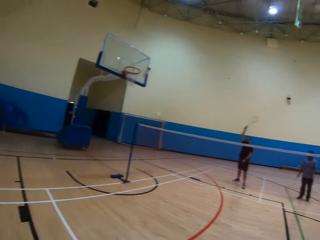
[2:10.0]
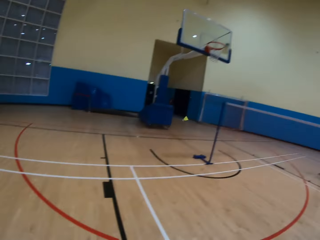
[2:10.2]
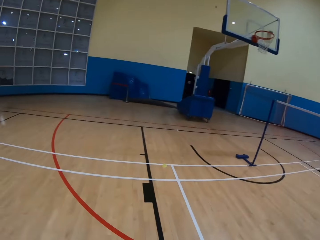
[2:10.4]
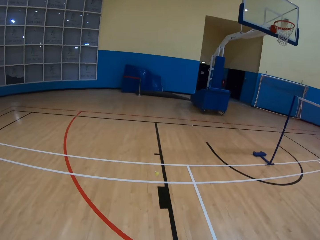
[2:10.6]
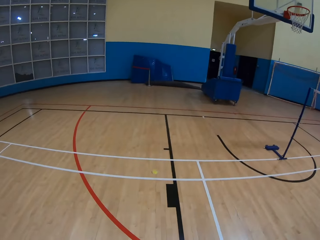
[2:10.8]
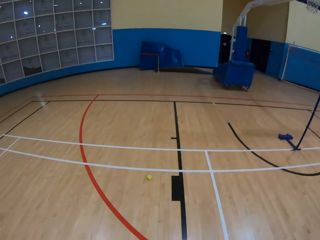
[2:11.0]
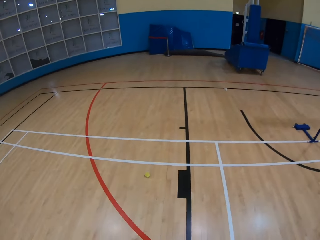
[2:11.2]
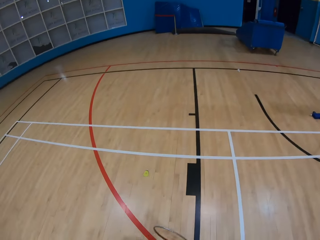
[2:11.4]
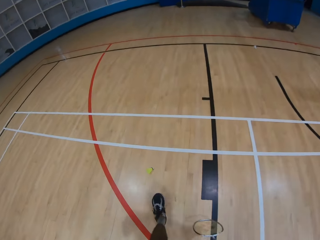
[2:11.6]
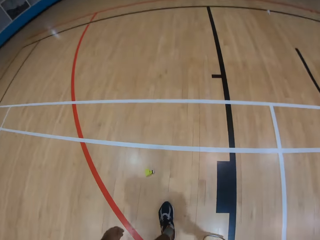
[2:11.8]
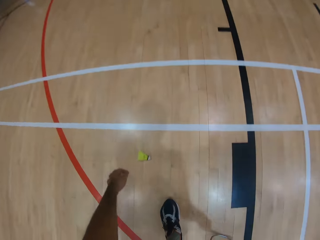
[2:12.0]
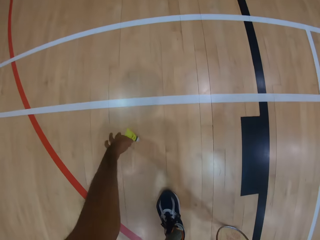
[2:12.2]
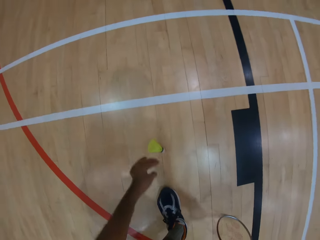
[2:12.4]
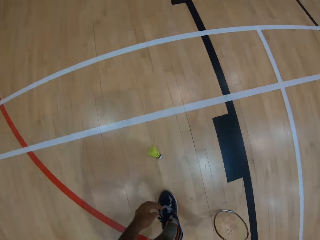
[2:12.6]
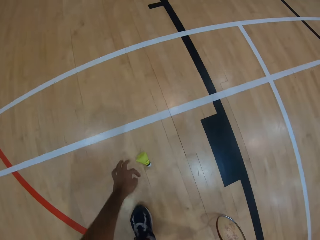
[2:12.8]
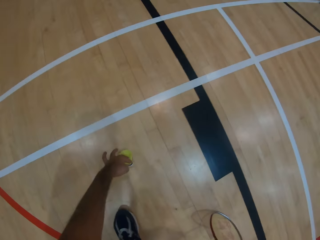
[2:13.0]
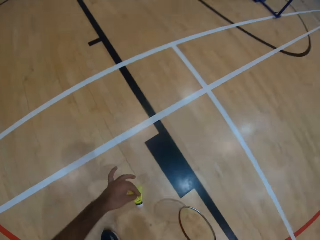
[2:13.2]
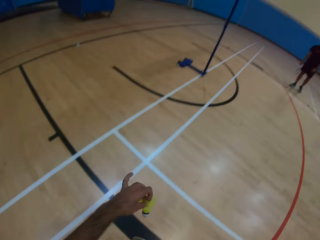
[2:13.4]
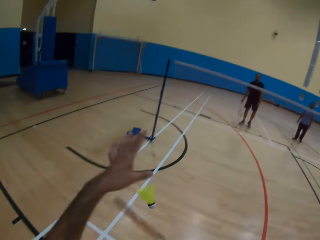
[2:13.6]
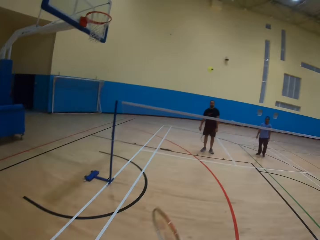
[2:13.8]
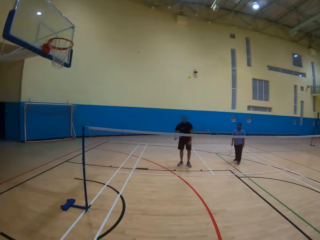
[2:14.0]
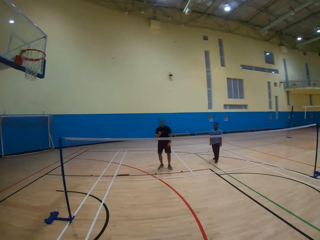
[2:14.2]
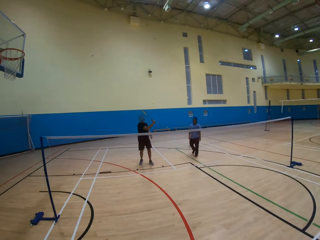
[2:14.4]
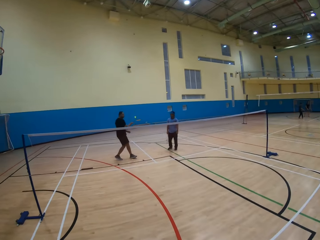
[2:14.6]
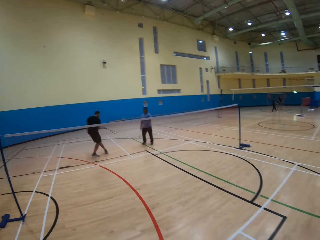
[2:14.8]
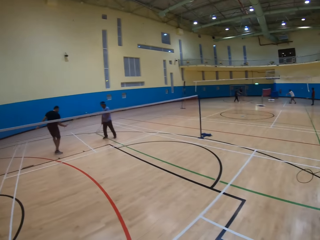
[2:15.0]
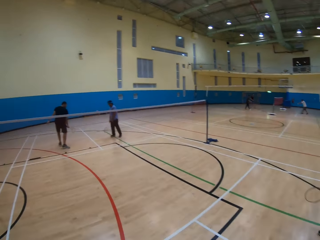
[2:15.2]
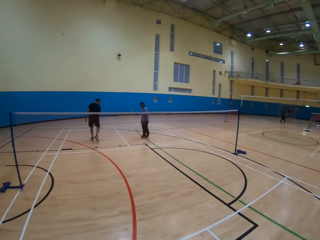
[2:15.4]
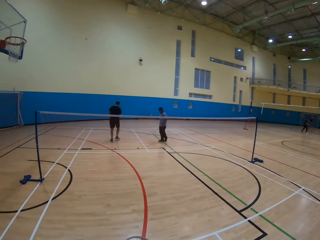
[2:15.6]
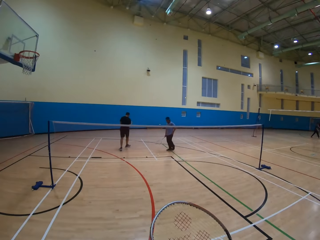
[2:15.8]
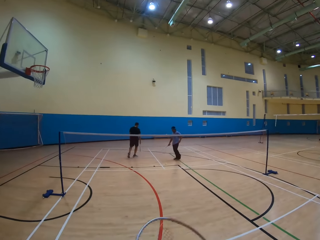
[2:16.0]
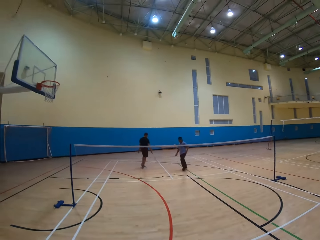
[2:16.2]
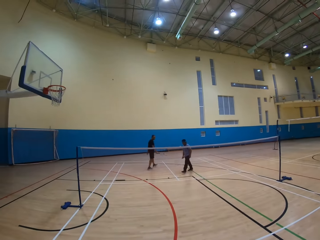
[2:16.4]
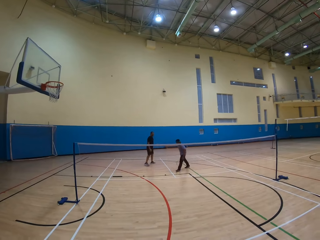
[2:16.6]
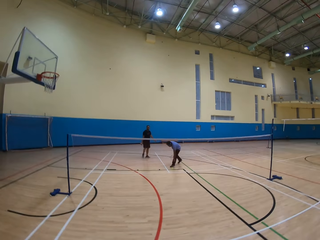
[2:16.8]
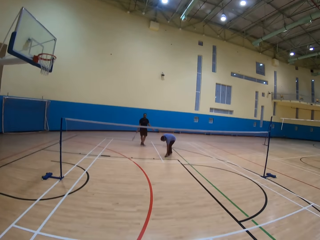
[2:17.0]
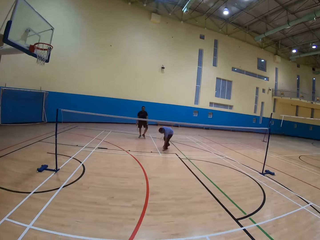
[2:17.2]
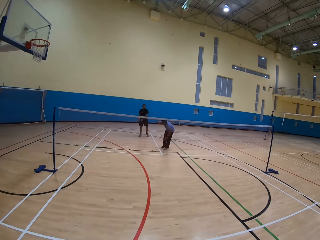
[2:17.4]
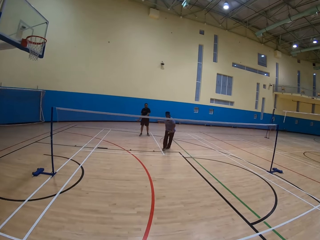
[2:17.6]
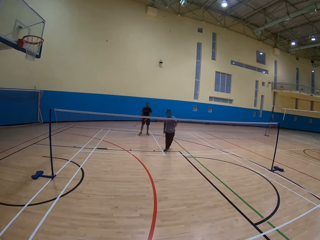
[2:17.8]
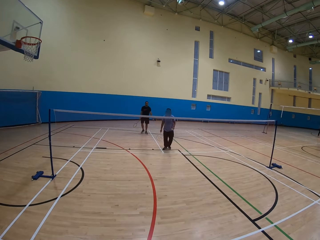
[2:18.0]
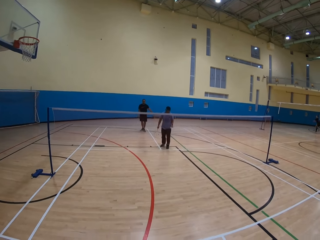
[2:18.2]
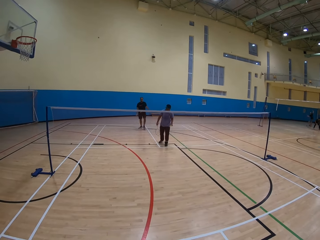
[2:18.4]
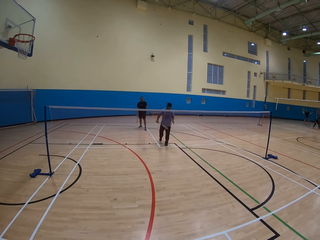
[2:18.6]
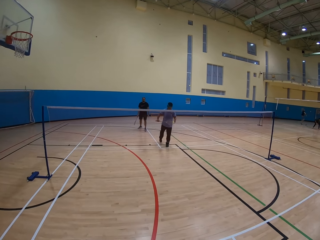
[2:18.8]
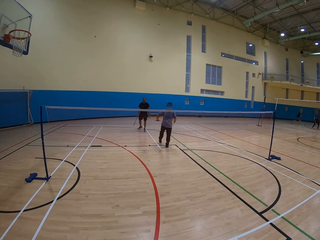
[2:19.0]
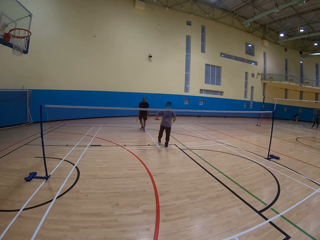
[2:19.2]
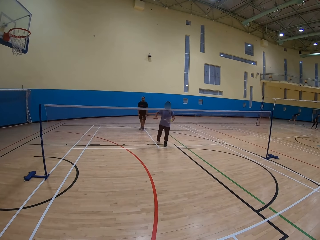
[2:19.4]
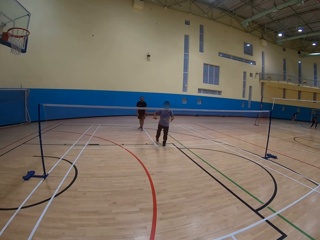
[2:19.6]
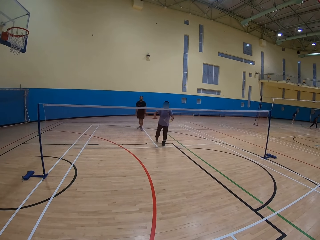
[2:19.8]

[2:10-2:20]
A man plays the badminton game. The camera wearer picks up the shuttlecock or ball from the floor. They throw the ball and play the badminton game. The man moves around. Another man picks up the shuttlecock from the floor.

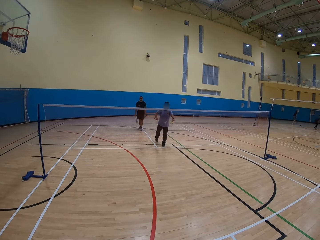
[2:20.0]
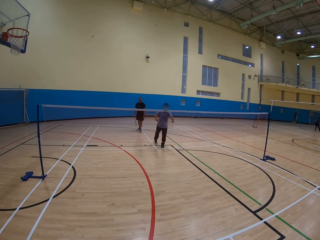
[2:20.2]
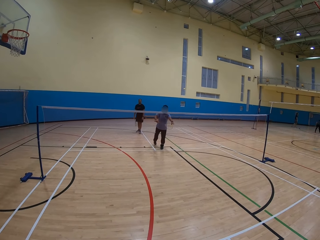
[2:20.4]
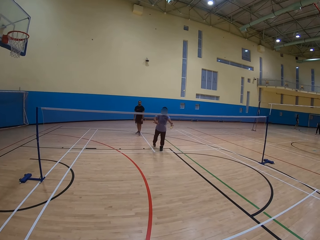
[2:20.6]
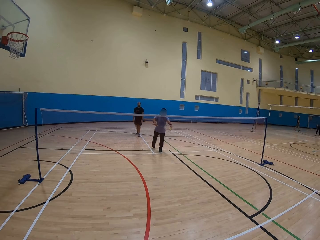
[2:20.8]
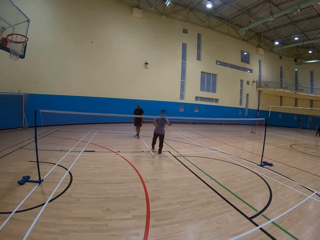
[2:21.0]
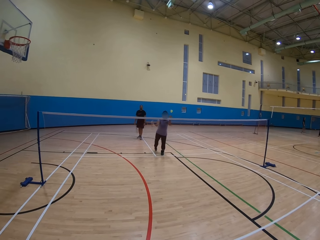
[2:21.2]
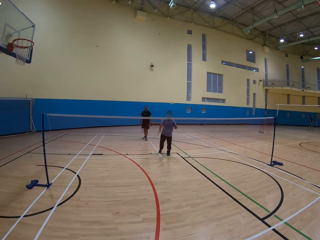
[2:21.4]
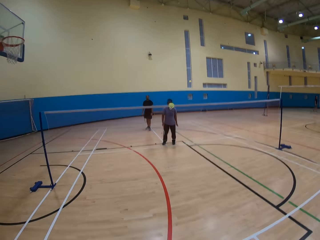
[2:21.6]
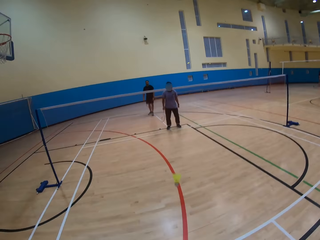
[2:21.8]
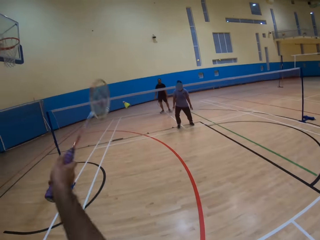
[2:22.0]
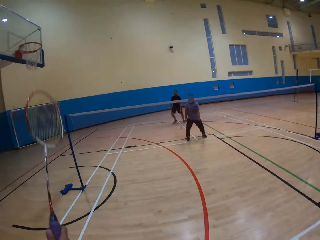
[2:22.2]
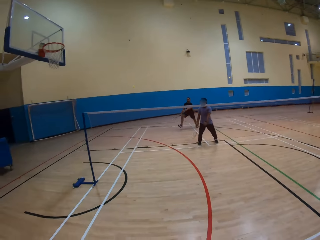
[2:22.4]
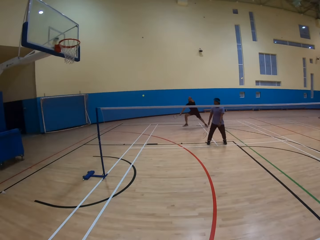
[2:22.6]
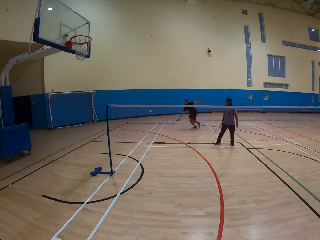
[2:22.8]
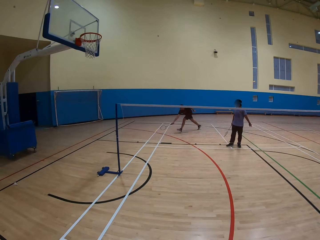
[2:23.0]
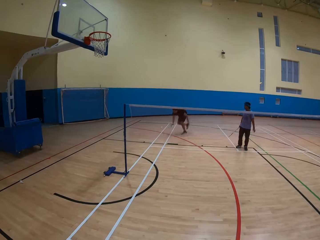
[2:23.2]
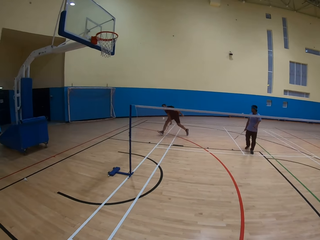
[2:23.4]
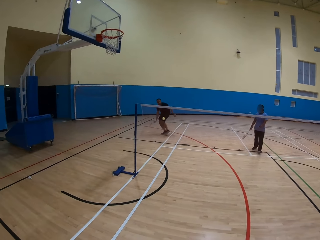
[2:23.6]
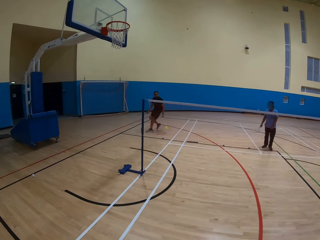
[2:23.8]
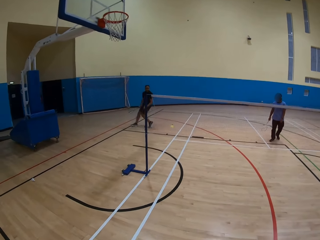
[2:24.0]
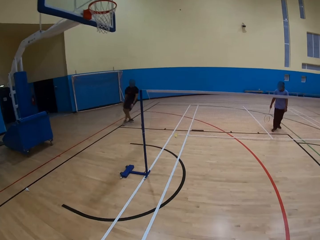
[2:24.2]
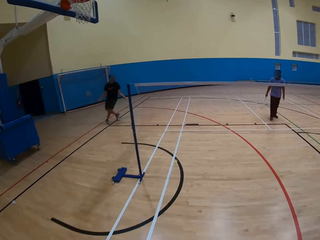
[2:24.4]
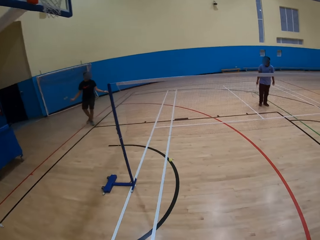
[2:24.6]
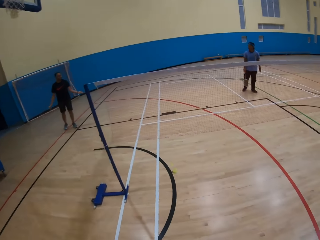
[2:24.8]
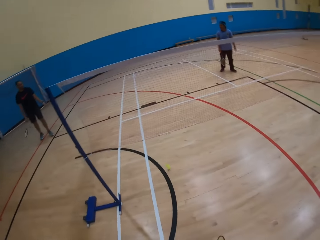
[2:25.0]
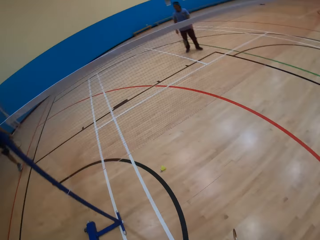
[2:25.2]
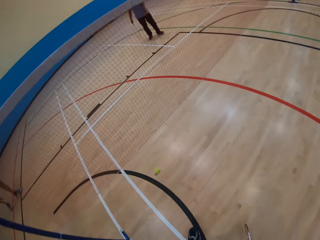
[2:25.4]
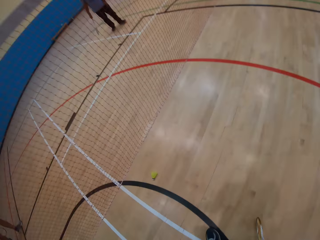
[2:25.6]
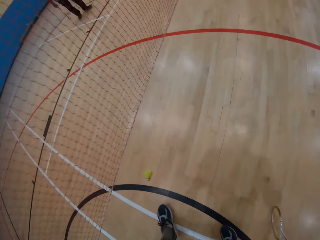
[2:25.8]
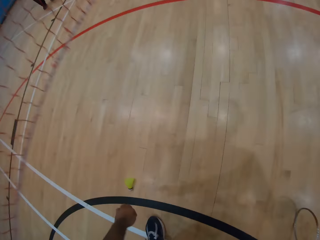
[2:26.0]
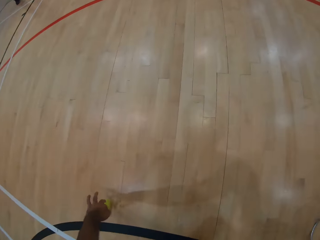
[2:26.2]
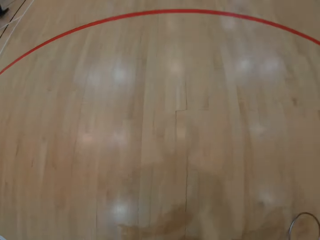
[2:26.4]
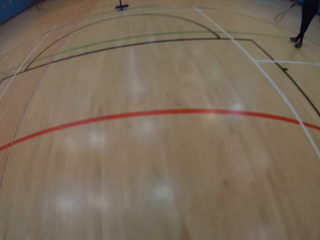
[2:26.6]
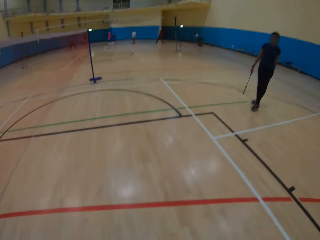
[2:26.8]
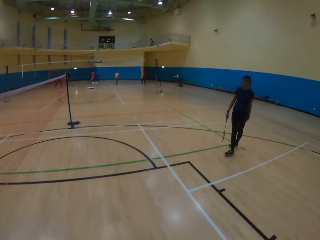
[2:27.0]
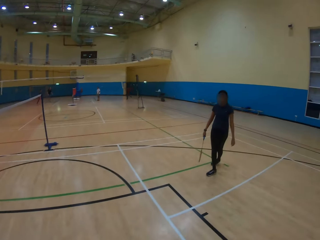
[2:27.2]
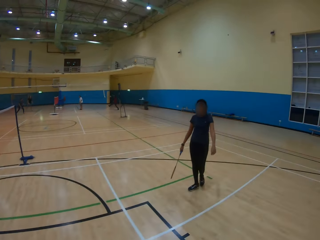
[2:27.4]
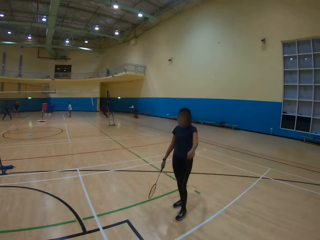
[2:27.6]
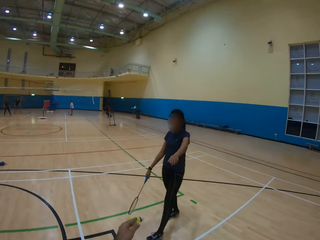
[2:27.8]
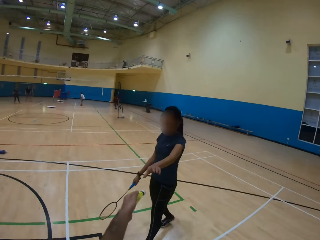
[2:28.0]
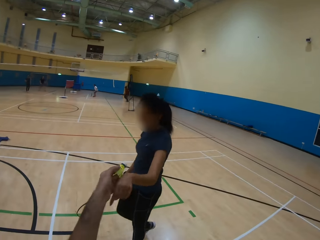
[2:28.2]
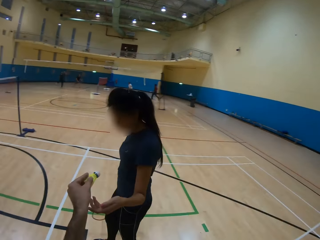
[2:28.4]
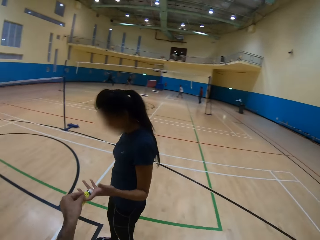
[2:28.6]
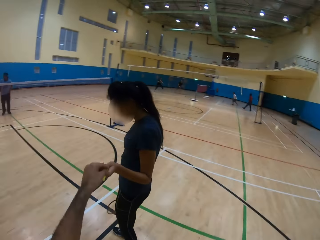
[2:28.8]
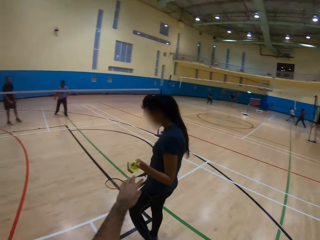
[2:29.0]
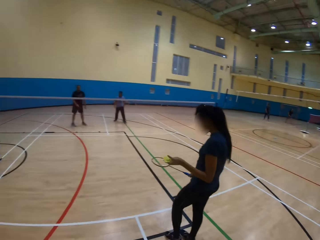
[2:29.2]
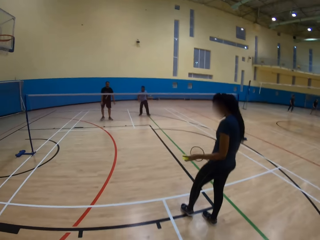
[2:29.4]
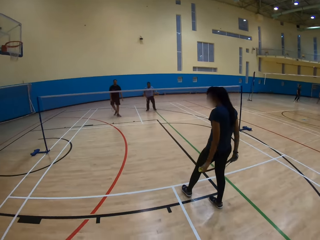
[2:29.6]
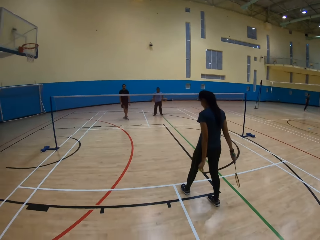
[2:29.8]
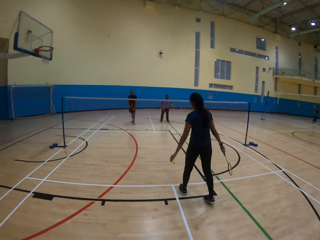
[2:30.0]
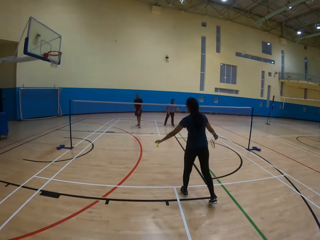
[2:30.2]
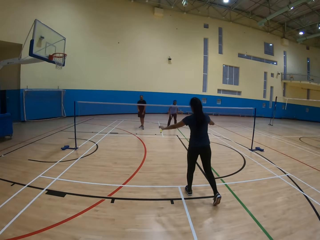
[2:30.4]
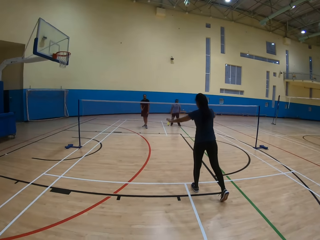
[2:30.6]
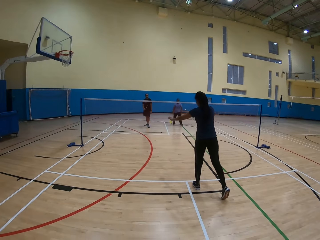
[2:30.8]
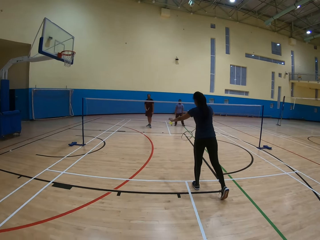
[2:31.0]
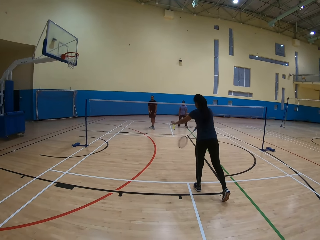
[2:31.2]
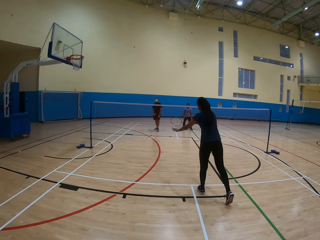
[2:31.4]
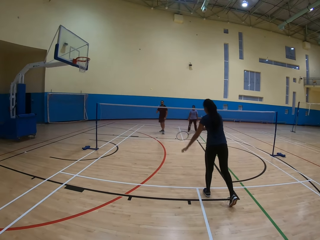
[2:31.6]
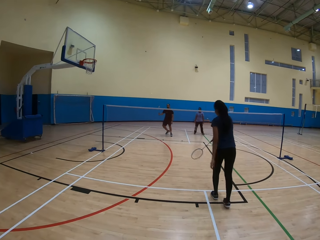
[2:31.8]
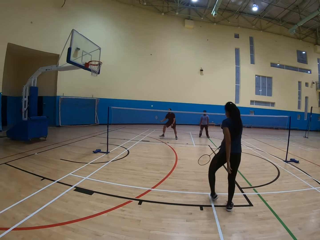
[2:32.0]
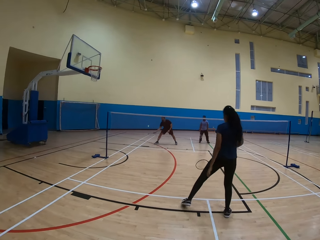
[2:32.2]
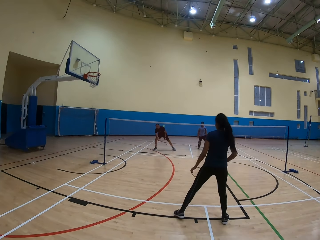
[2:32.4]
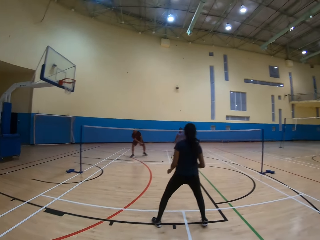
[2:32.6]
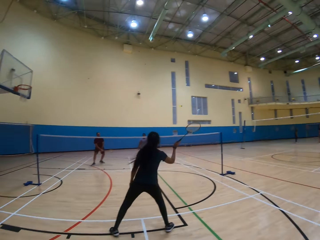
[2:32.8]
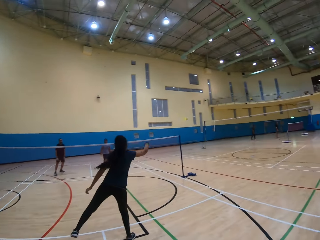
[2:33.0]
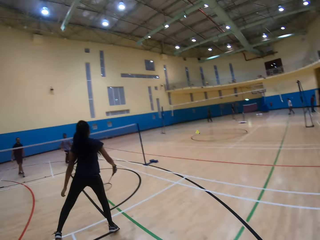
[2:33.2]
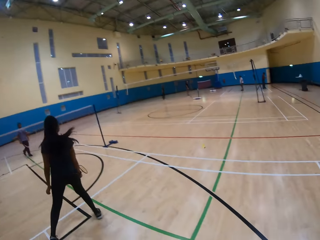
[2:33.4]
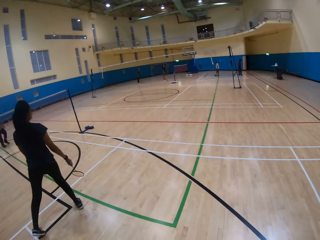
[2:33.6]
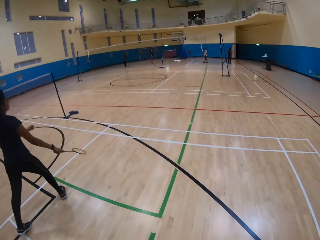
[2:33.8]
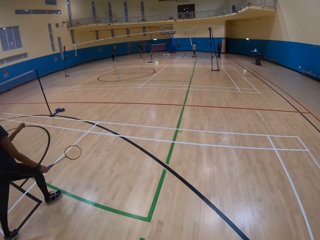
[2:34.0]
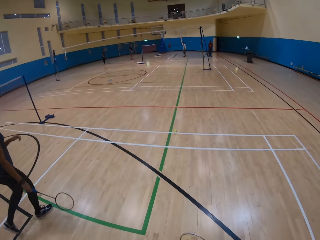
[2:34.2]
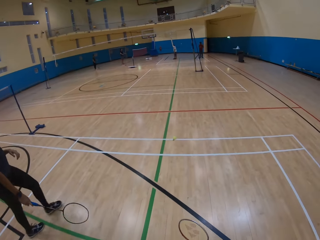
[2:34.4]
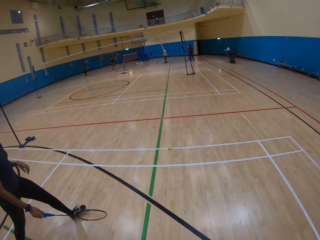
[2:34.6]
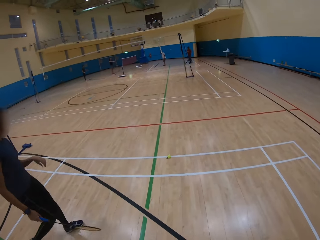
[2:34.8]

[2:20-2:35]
A man throws the ball. A man plays the badminton game. The camera wearer throws the ball and plays the badminton game. A man runs around. The camera wearer looks around, collects the ball, and passes the ball to a lady. The lady picks the shuttlecock from the camera wearer. The lady plays the badminton game and throws the ball. A man plays the badminton game.
